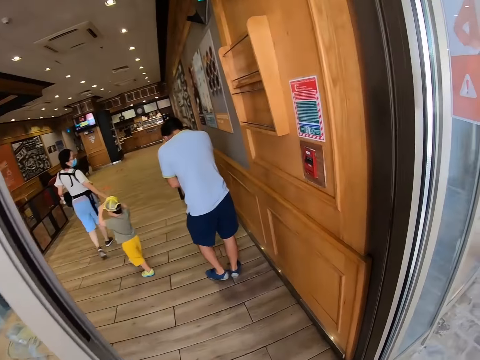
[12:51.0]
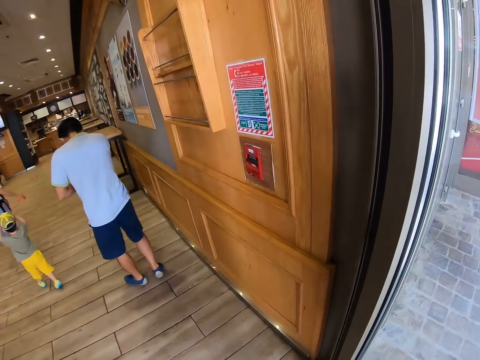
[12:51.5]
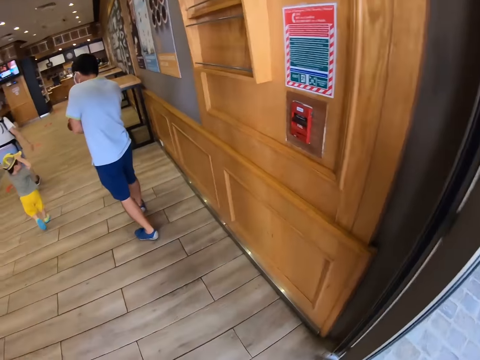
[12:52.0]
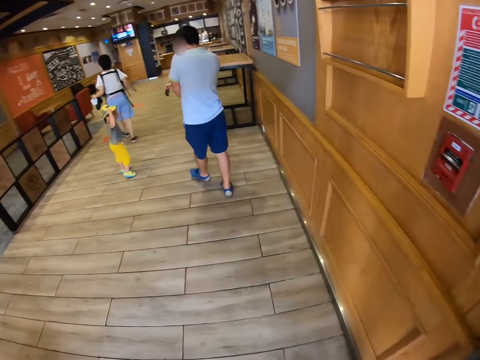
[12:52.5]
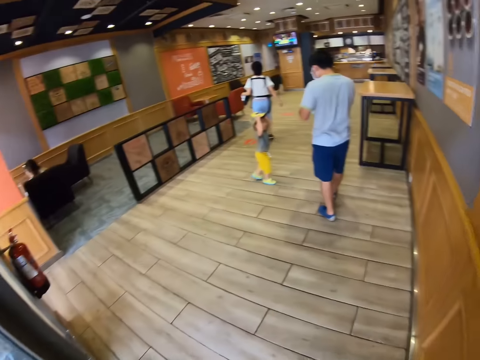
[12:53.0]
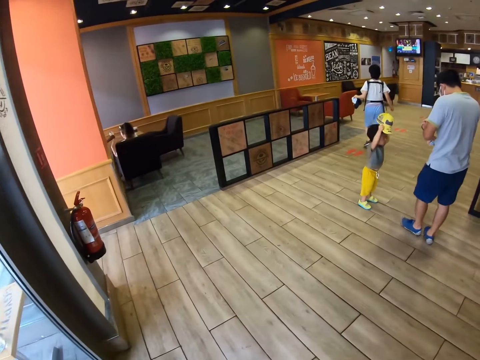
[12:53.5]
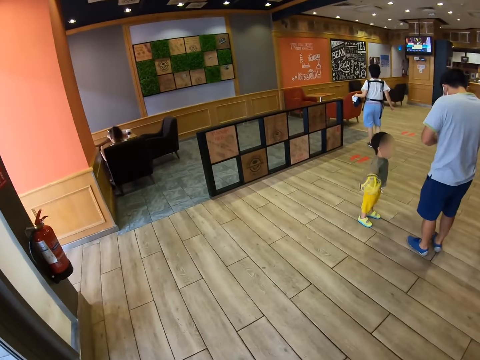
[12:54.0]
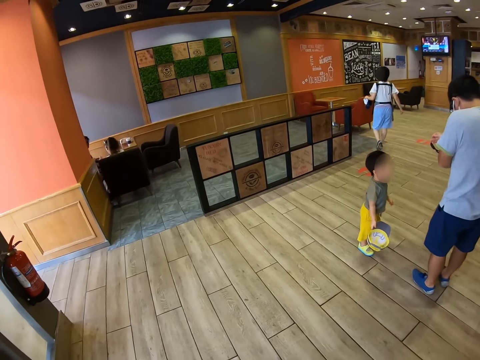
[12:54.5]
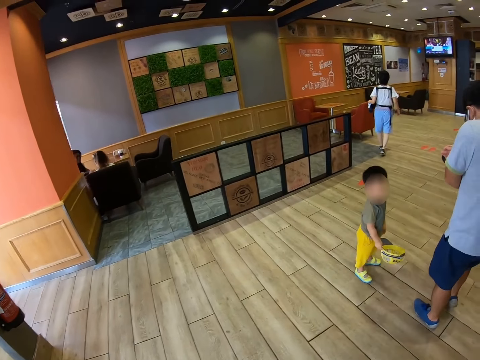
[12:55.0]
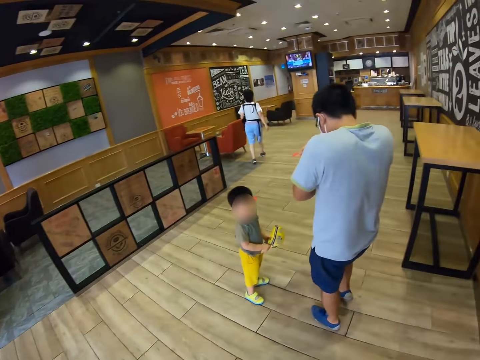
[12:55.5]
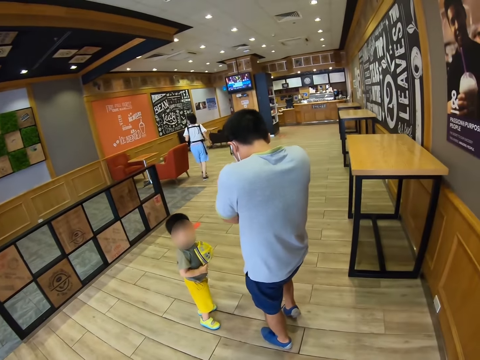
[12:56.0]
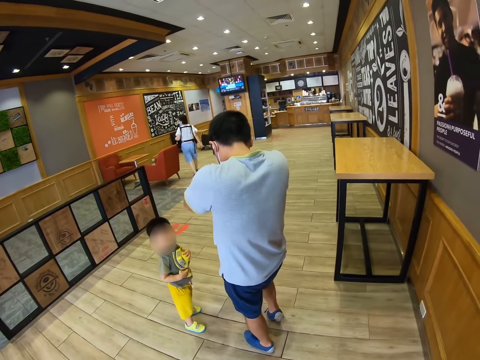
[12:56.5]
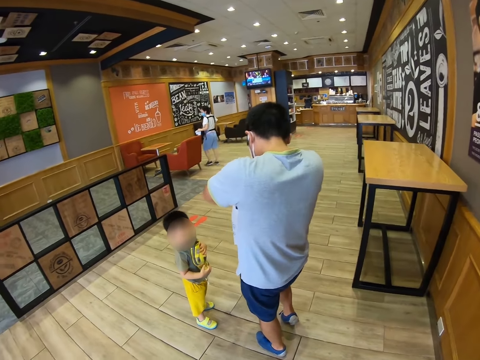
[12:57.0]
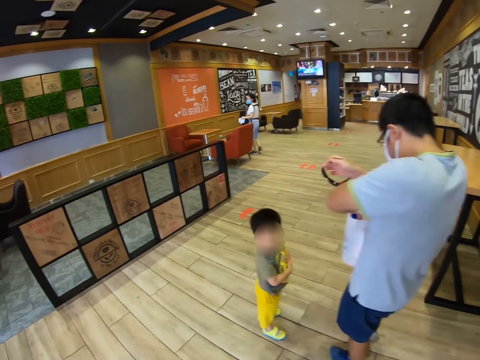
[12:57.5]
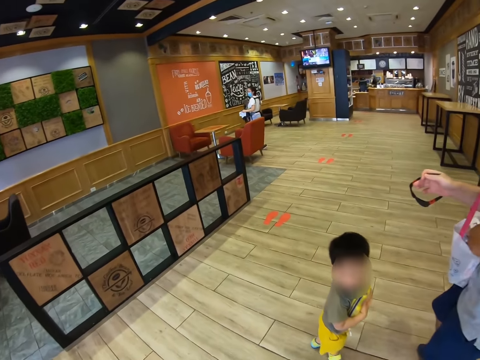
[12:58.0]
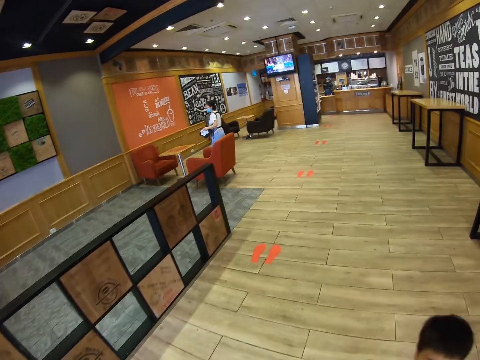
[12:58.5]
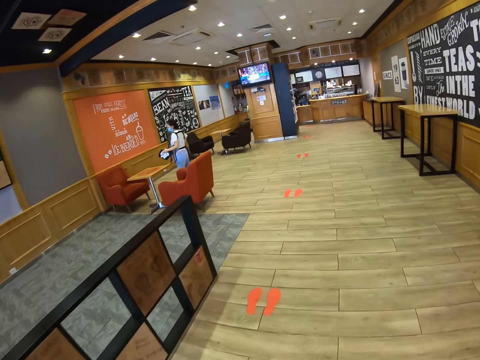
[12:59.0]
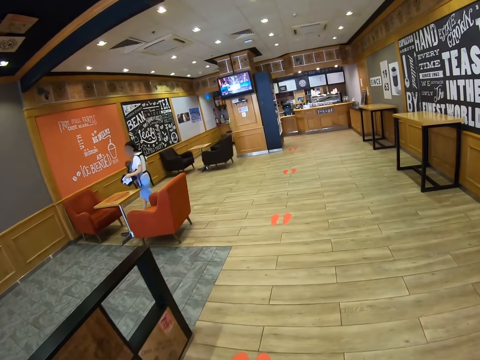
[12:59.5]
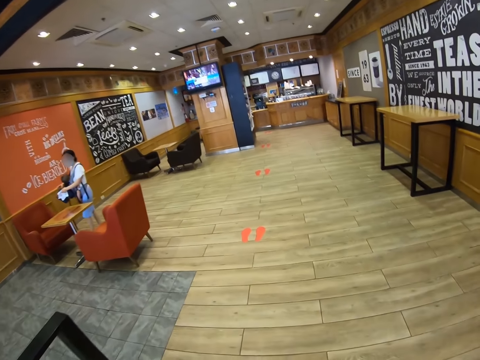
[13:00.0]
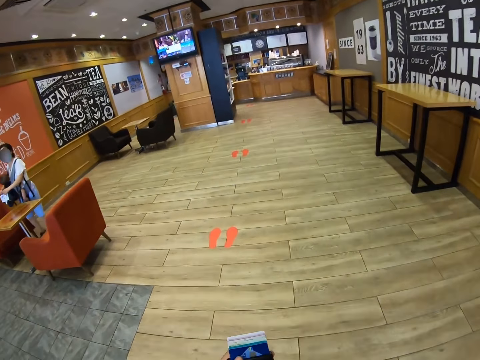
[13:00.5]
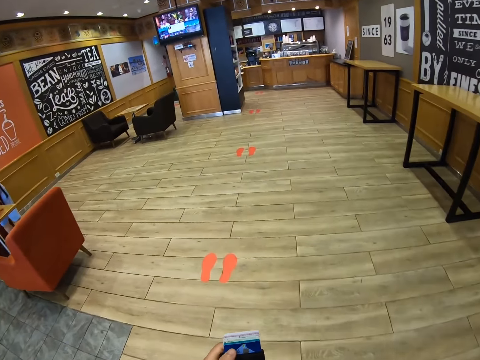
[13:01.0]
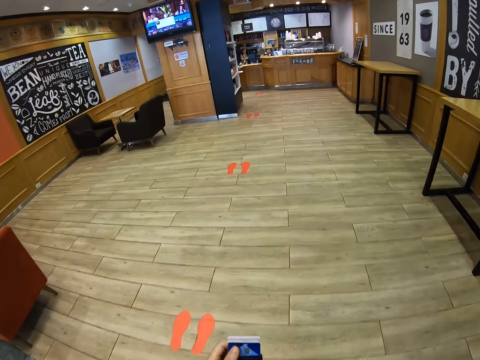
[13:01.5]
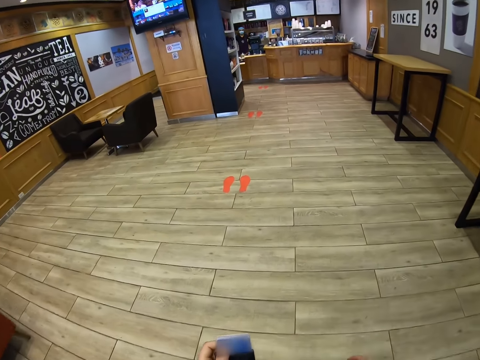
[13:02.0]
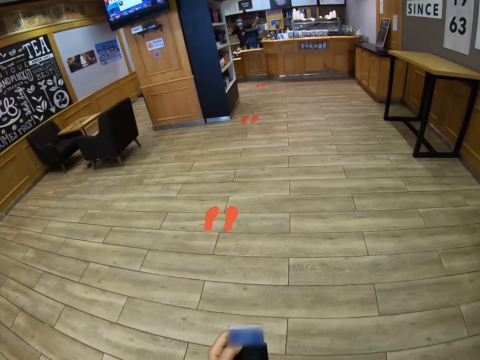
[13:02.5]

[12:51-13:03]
A man stands in front of the camera wearer. A woman walks away with a child. The man walks in the restaurant. The camera wearer enters the restaurant. The child waits for the man. The woman walks away. The child removes a cap. The man stands with the child. The camera wearer looks around. The man holds out sunglasses. The camera wearer walks past the man and the child in the restaurant. A person walks around. The woman stands beside the restaurant's seats with a baby. The camera wearer walks in the restaurant and walks past the woman with the baby in the restaurant.

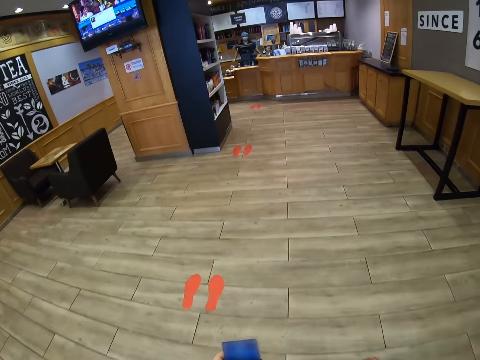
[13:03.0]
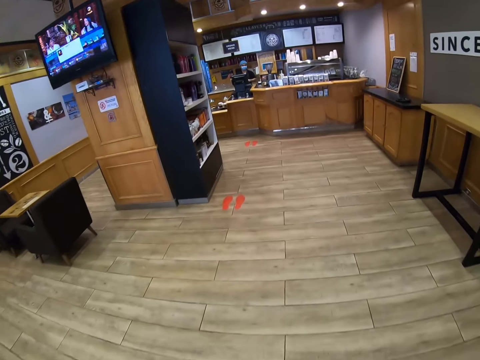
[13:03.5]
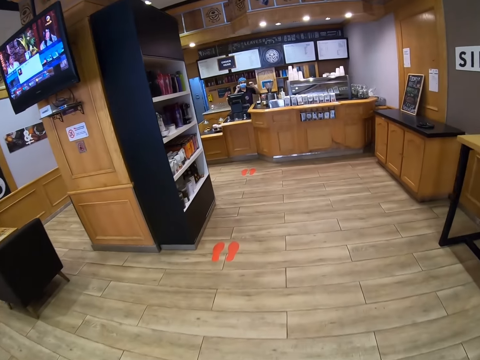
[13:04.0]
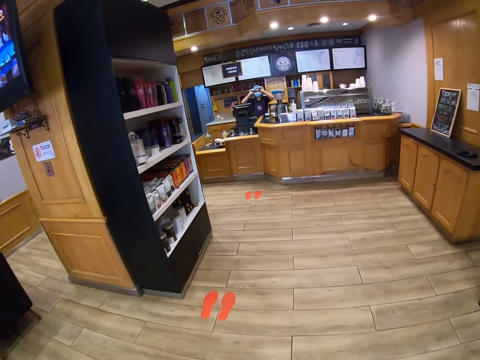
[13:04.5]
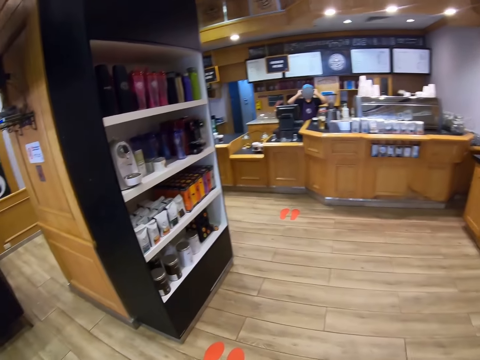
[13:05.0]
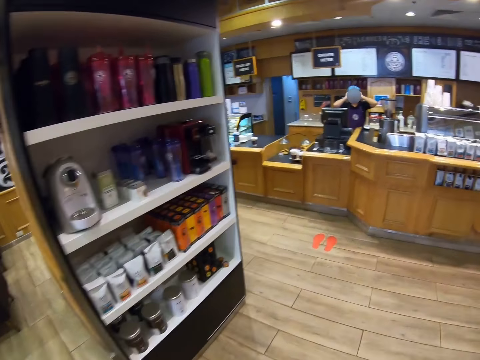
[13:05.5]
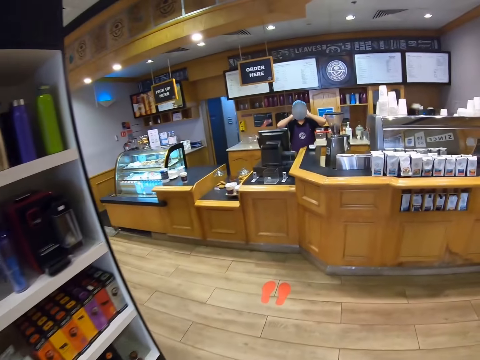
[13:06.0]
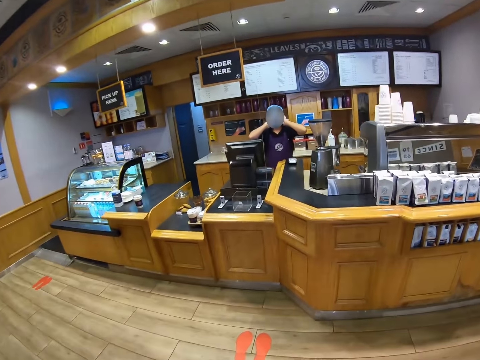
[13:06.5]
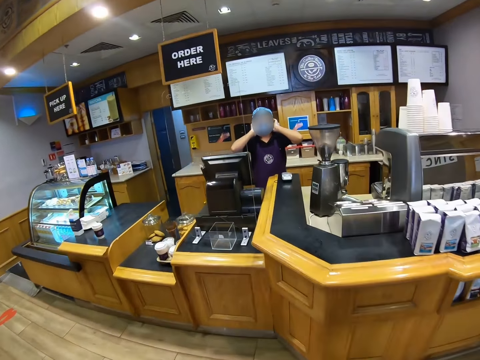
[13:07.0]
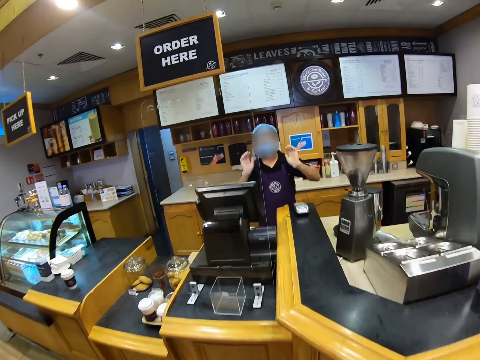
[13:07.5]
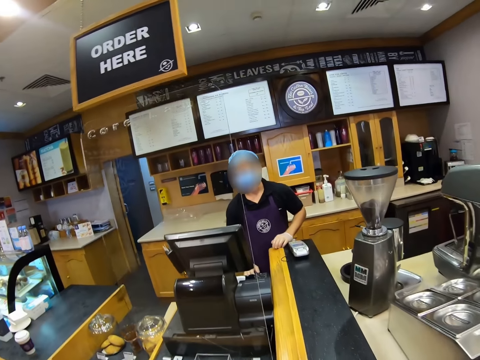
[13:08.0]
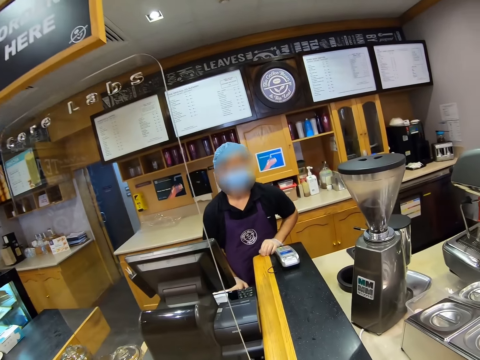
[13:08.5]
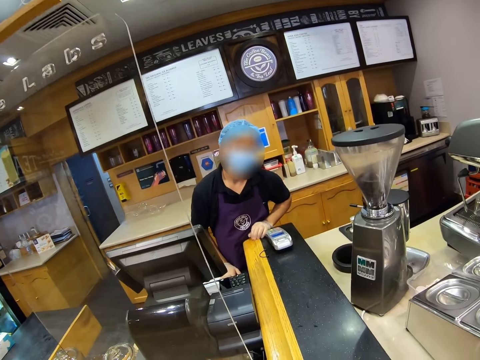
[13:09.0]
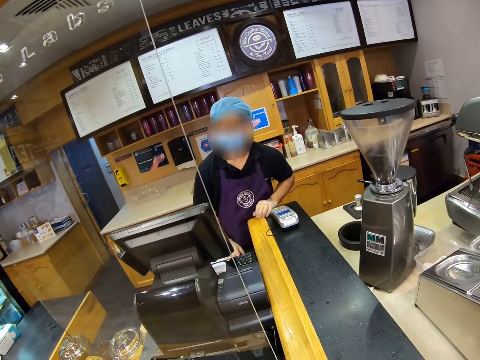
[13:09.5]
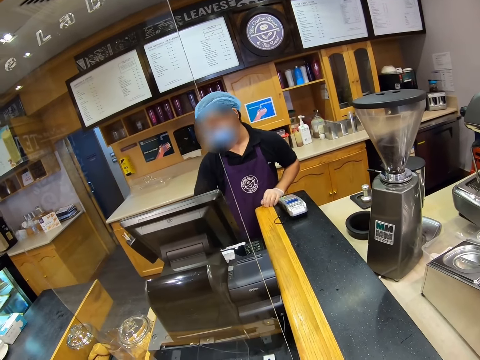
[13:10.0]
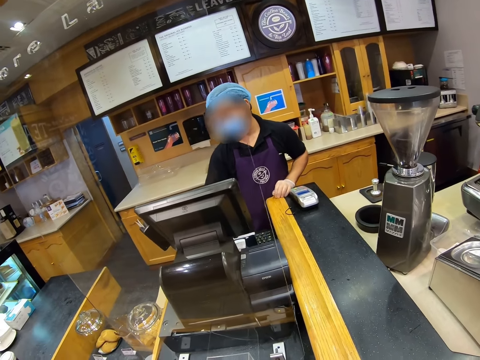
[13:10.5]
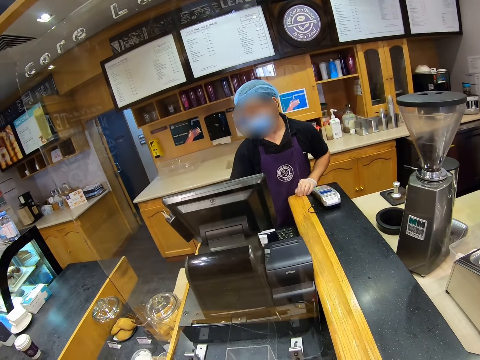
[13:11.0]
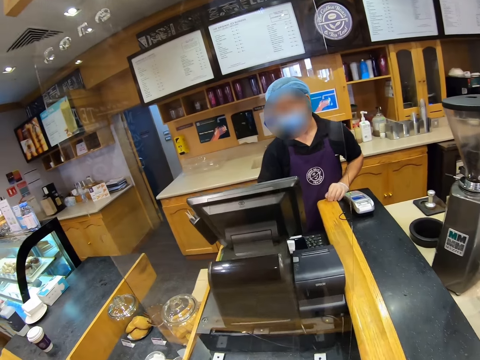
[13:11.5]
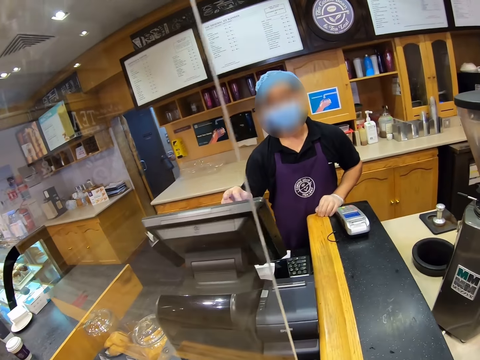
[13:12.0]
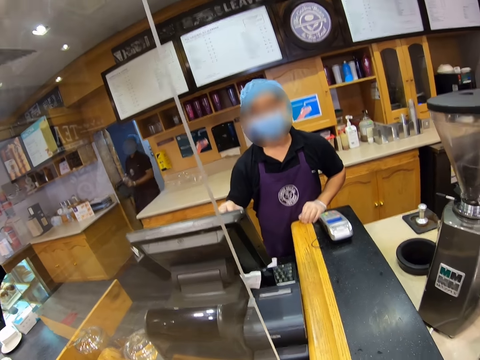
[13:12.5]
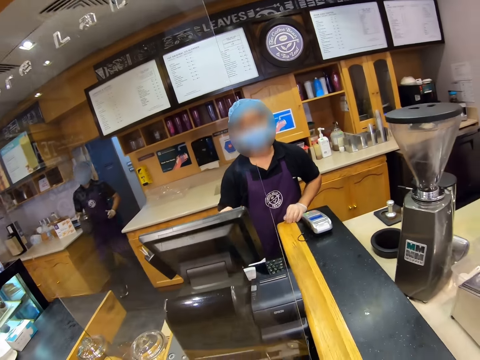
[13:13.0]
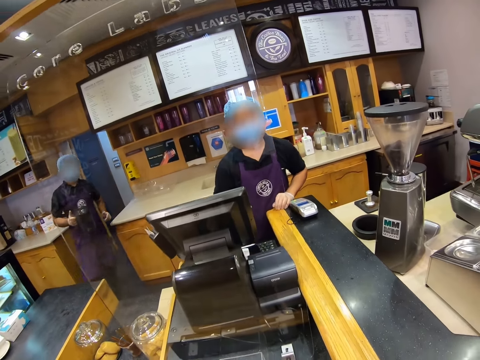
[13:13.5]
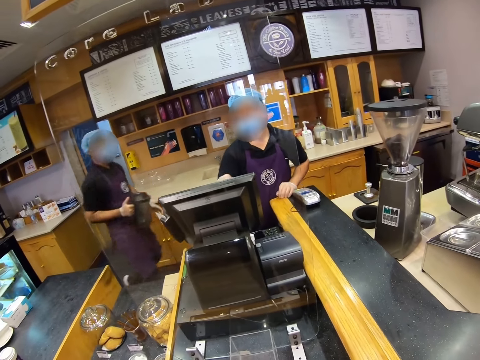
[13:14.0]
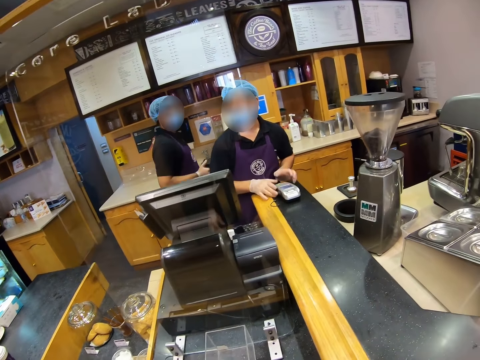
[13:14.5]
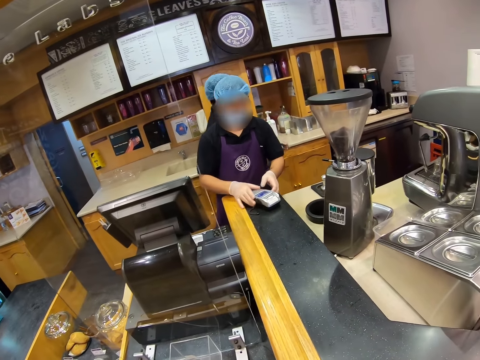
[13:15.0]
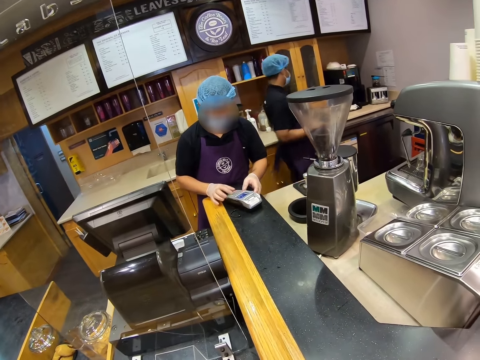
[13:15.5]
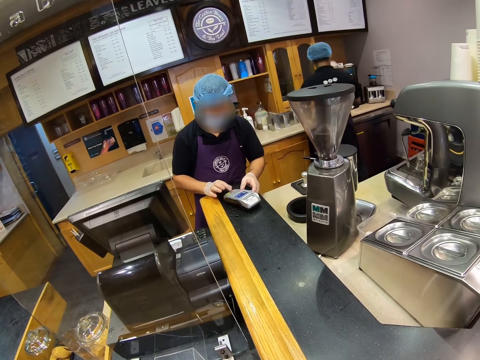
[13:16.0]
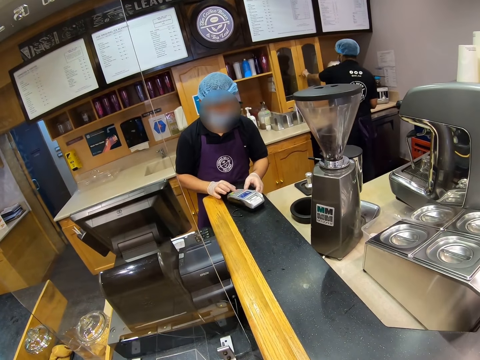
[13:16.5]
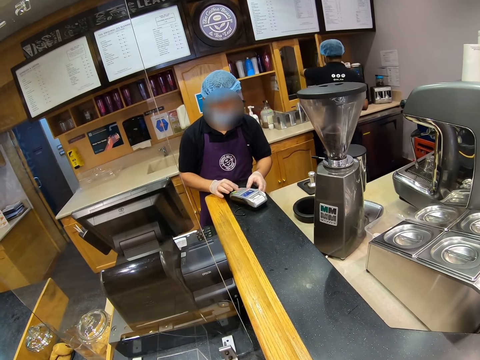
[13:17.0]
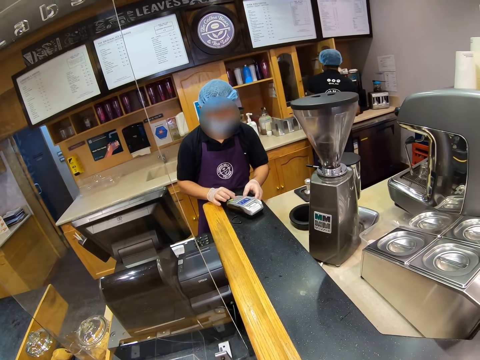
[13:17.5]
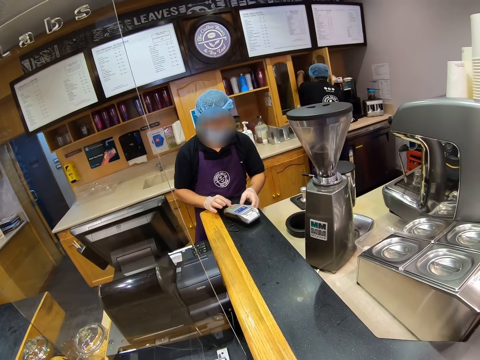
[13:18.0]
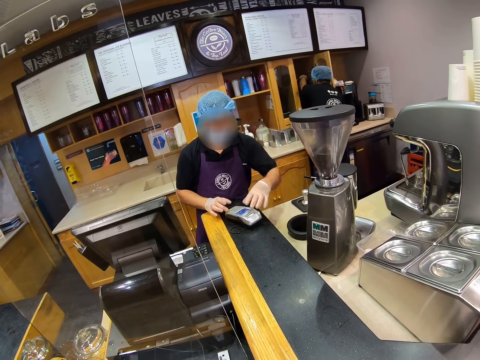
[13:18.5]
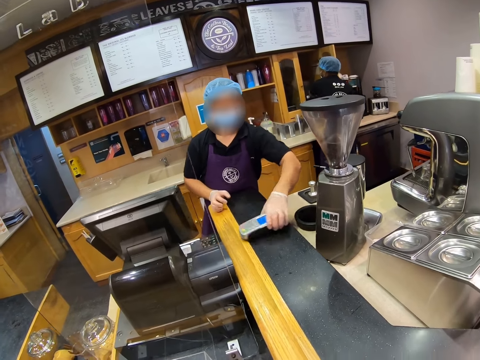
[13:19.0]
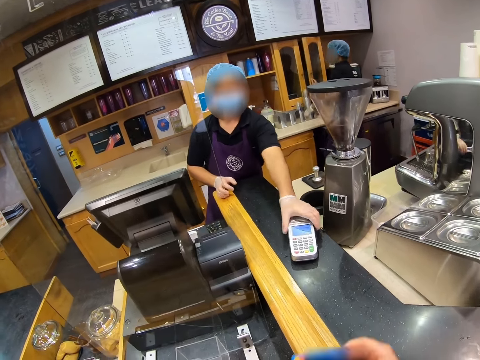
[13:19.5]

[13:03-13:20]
The camera wearer walks over to a cashier. The cashier adjusts his cap. The camera wearer stares at the cashier and interacts with the cashier. The cashier looks at the computer screen and operates the computer. The camera wearer places his order. A worker enters the room and walks towards the cashier. The cashier holds the portable credit card machine. The worker walks past the cashier. The cashier presses the portable credit card machine. The worker opens the cupboard. The cashier moves the portable credit card machine towards the camera wearer.
